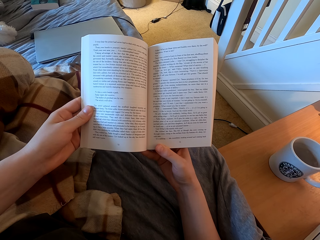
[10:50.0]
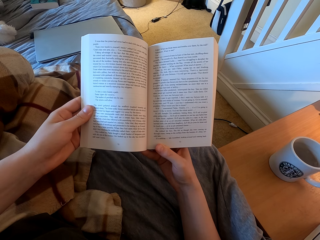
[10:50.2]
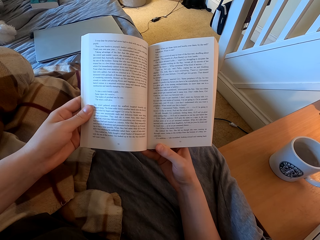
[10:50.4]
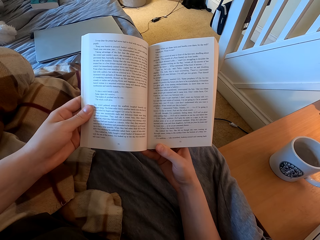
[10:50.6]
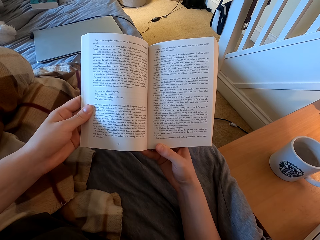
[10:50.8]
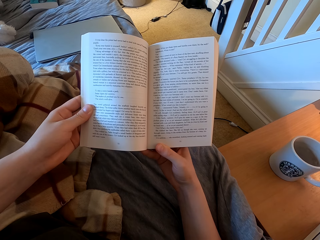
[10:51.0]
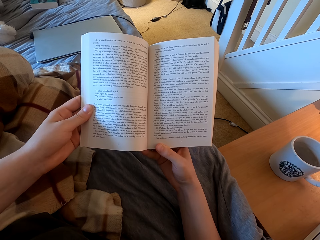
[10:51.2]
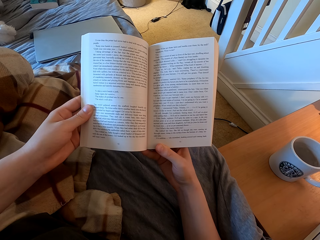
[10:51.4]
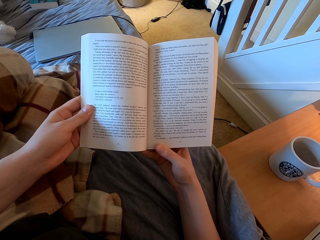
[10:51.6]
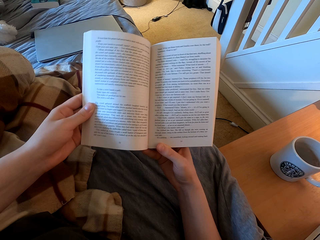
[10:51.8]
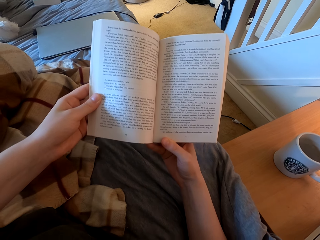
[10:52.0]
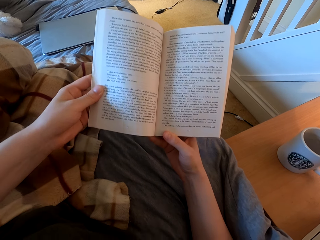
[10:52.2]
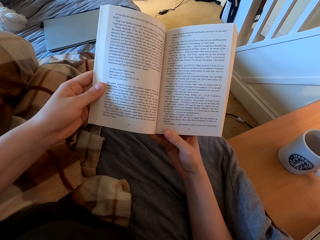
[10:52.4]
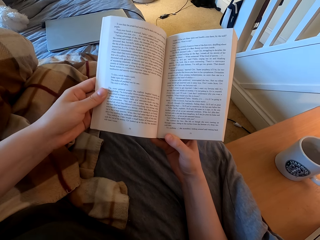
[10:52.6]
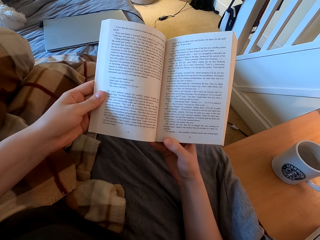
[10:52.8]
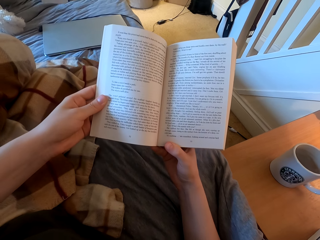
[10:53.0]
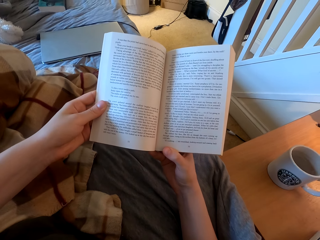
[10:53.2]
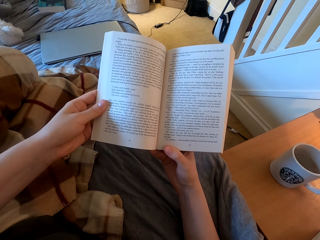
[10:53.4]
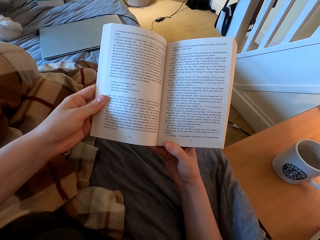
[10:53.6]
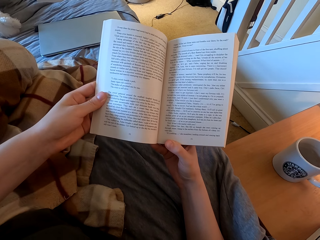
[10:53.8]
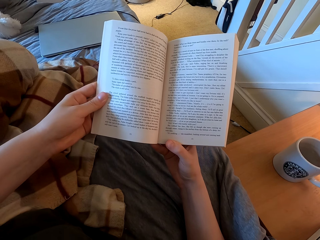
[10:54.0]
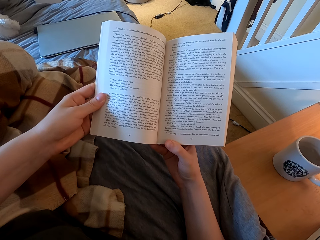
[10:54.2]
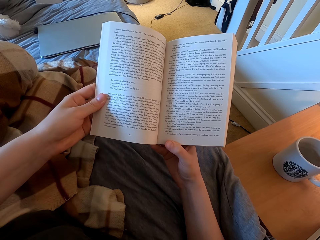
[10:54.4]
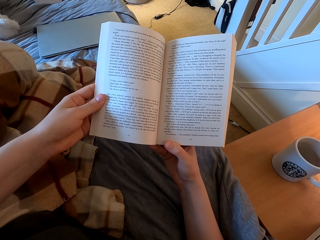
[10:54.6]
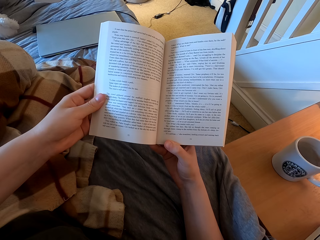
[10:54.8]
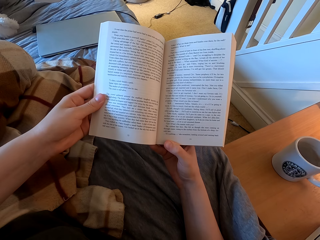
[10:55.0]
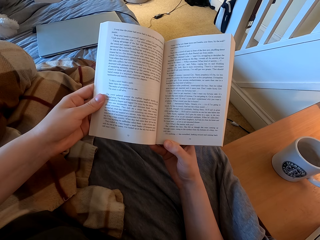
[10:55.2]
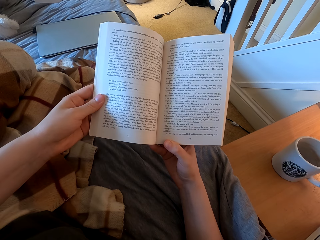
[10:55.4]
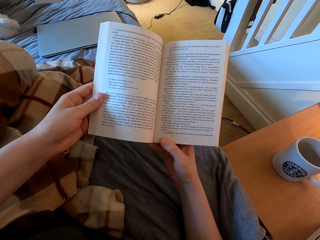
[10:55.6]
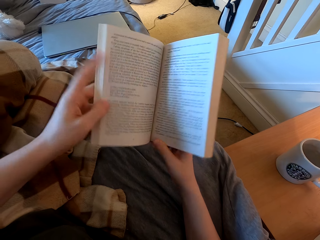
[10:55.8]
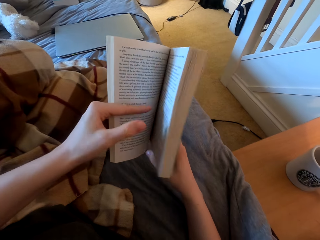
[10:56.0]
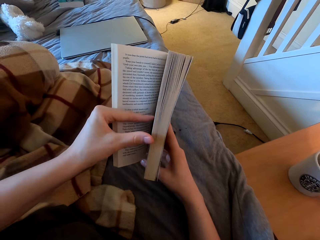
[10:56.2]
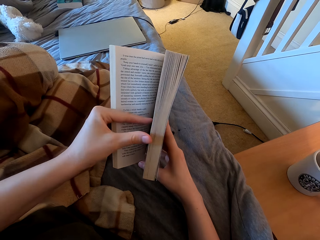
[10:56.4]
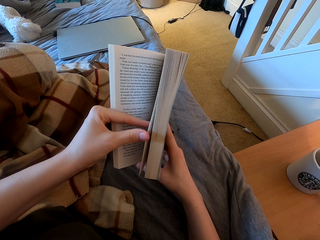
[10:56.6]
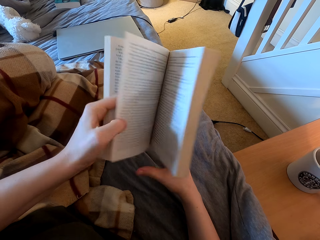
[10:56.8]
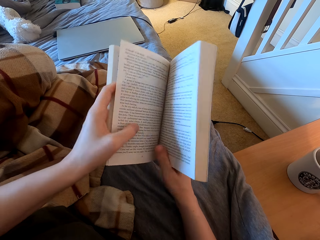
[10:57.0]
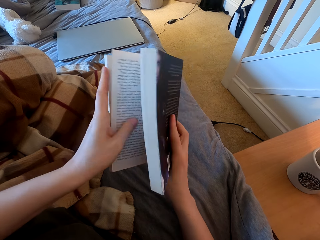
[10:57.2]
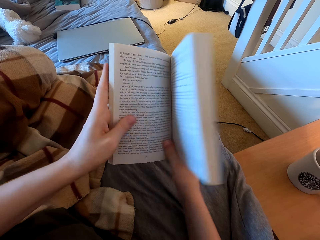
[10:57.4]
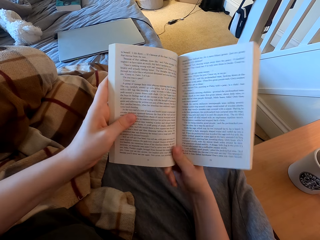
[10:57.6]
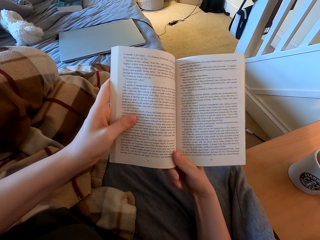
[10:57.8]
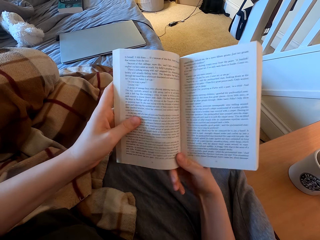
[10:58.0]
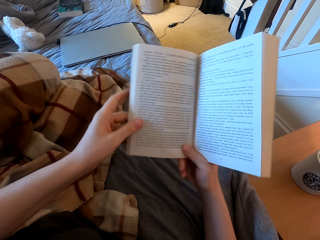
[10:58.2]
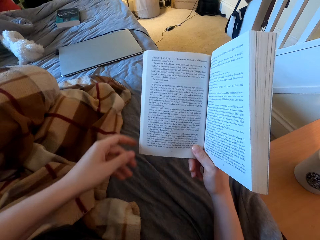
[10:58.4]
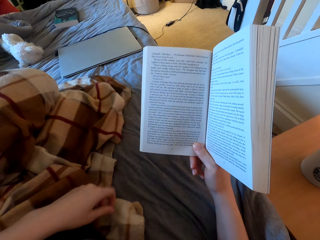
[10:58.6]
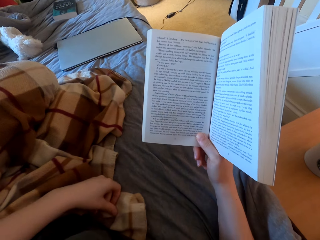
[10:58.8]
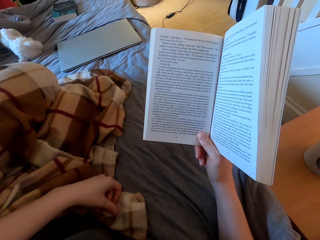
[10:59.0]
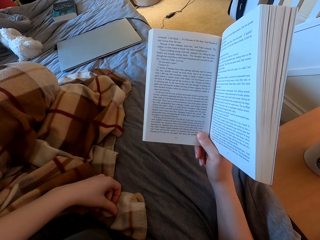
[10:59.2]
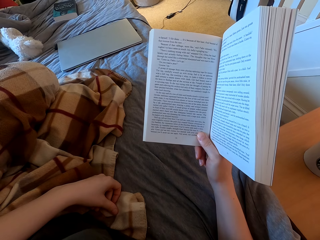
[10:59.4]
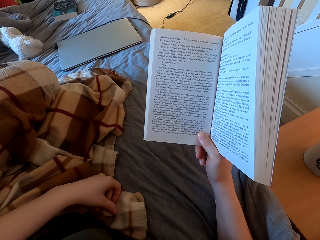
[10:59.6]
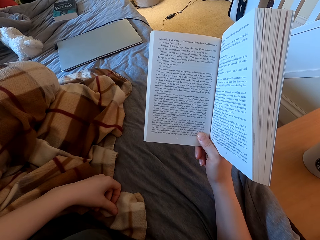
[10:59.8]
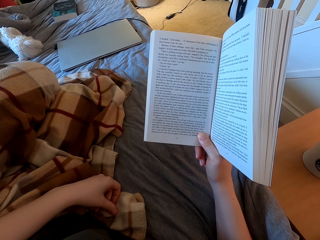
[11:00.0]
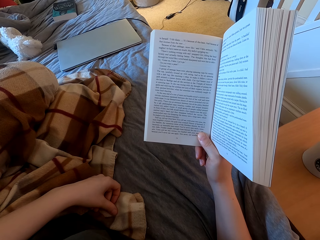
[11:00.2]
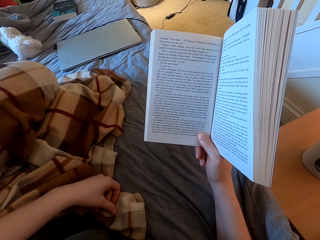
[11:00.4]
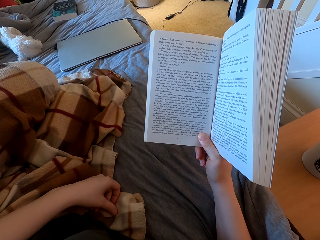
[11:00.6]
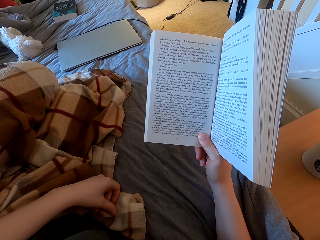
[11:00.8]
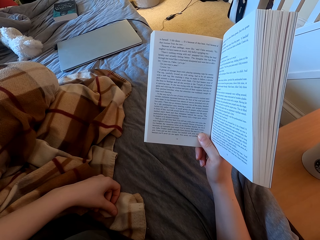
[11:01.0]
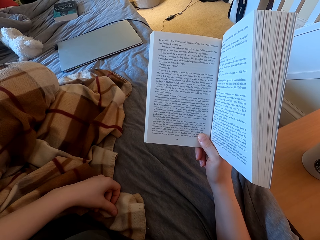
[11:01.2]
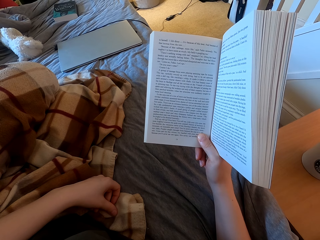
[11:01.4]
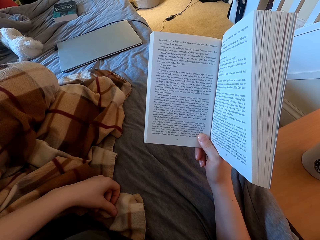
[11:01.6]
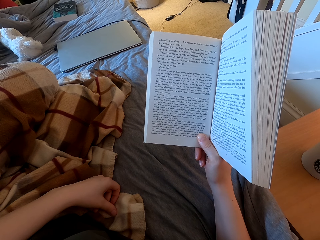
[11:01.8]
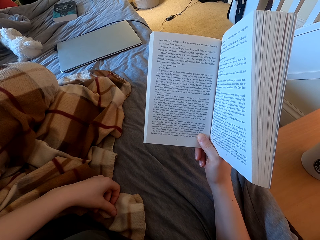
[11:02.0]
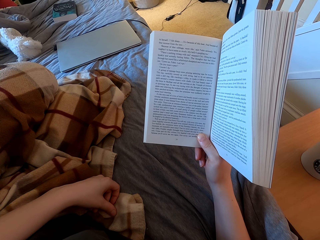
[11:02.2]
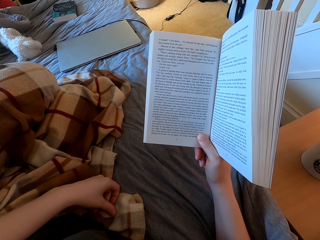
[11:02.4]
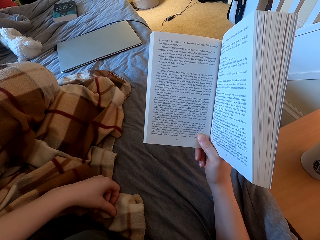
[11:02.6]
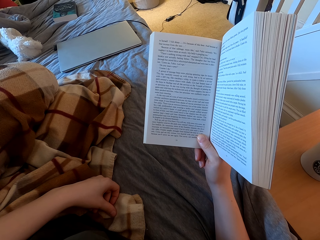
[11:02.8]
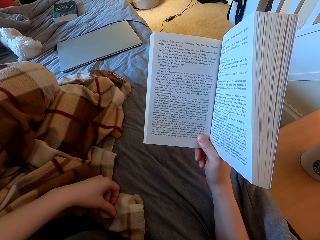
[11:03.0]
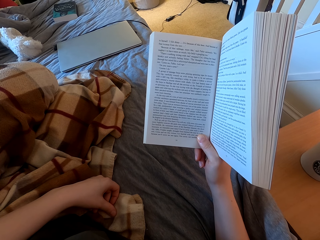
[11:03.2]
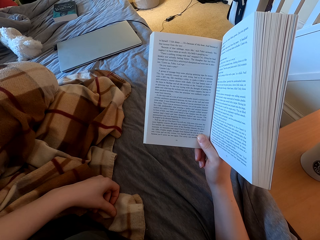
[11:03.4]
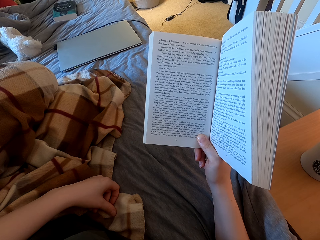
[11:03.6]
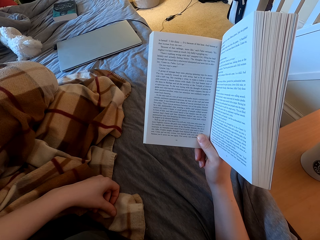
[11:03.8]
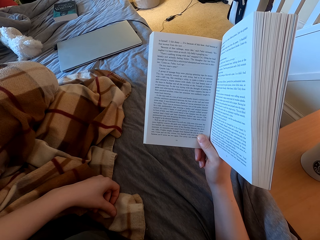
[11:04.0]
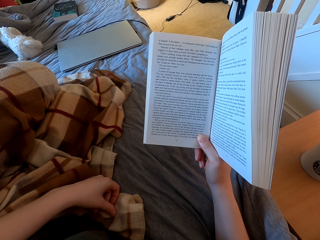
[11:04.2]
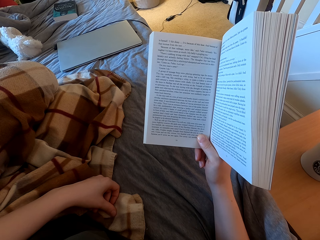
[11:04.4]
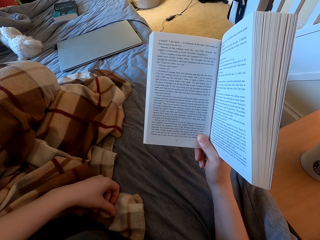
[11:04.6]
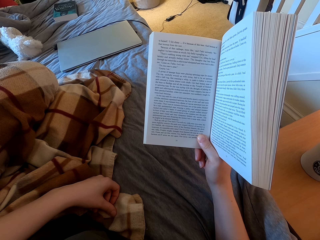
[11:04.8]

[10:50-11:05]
The camera wearer lifts up the book. They read the book. They turn to the next page of the book. They read the book. They lift up the book. They read the book.

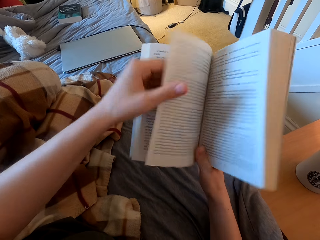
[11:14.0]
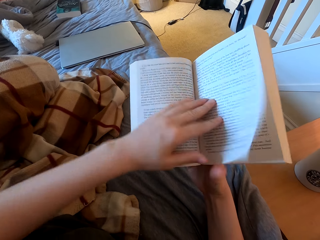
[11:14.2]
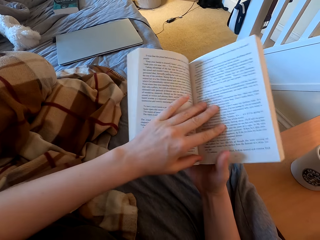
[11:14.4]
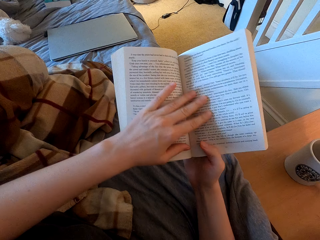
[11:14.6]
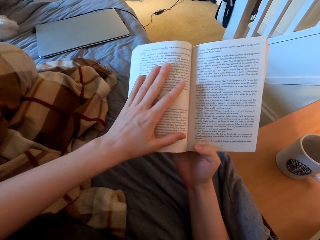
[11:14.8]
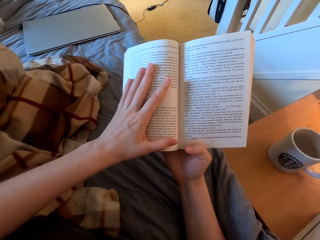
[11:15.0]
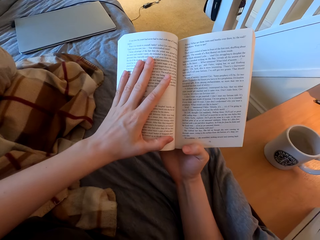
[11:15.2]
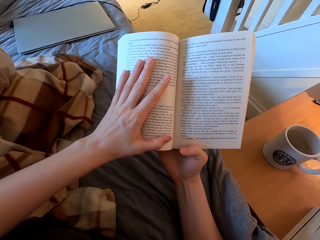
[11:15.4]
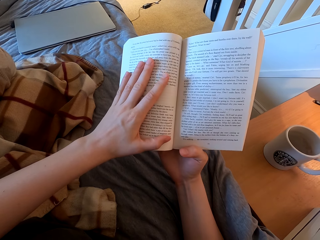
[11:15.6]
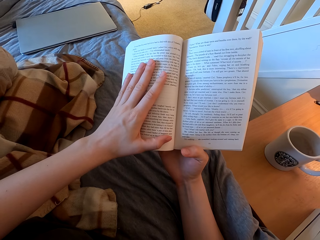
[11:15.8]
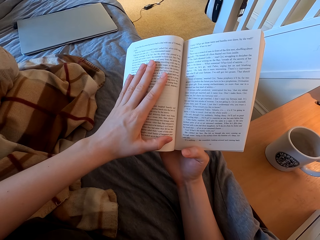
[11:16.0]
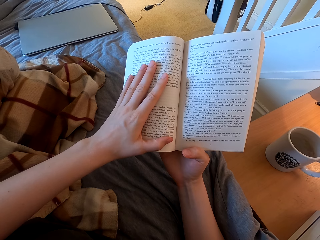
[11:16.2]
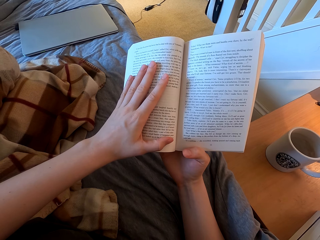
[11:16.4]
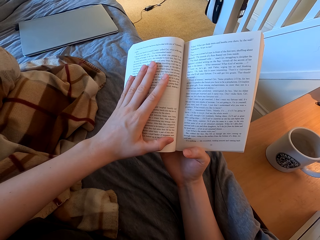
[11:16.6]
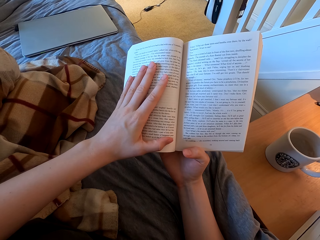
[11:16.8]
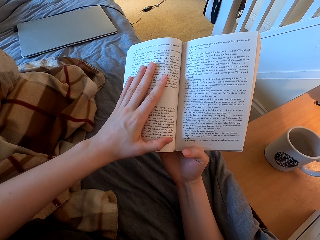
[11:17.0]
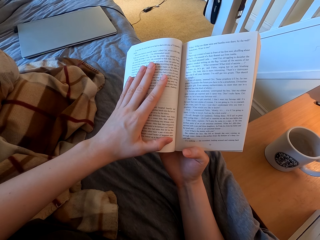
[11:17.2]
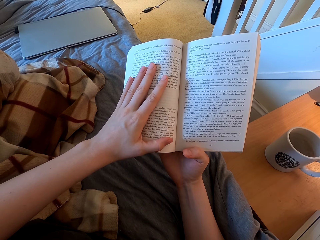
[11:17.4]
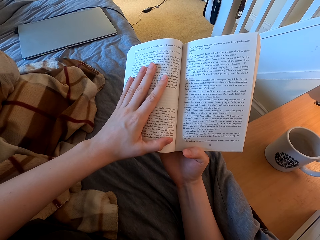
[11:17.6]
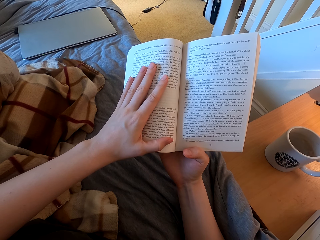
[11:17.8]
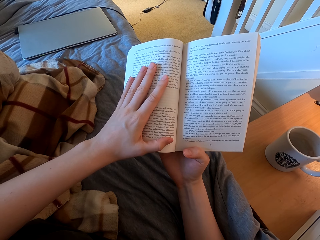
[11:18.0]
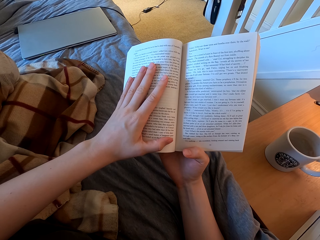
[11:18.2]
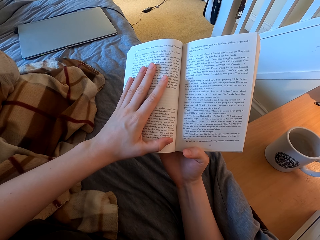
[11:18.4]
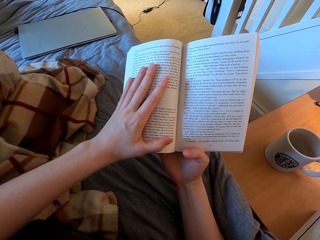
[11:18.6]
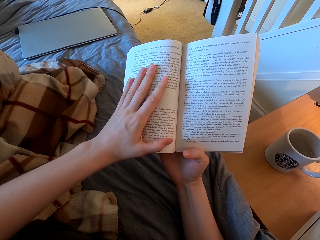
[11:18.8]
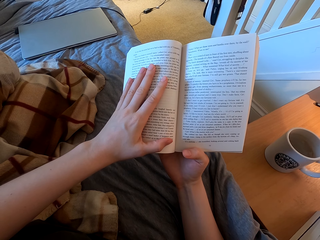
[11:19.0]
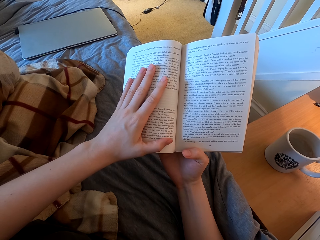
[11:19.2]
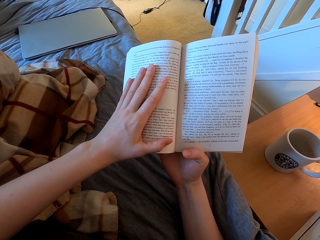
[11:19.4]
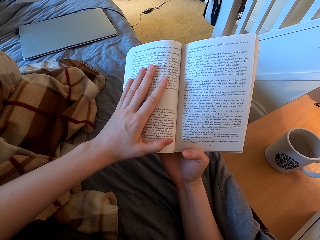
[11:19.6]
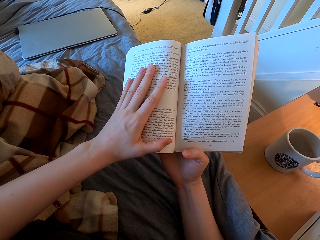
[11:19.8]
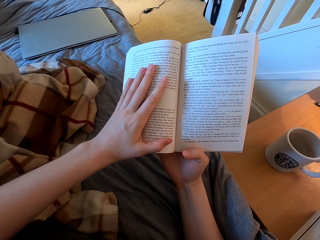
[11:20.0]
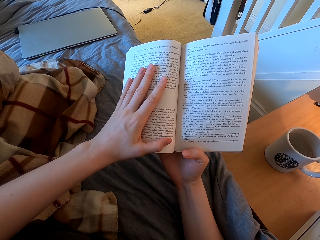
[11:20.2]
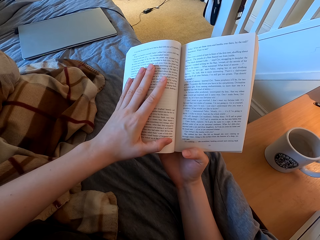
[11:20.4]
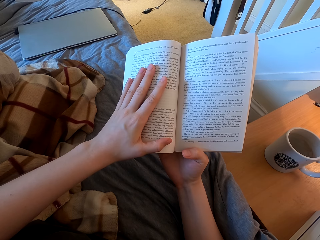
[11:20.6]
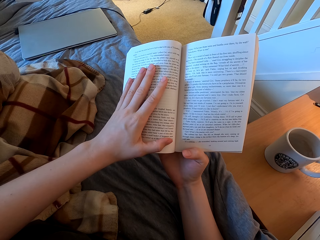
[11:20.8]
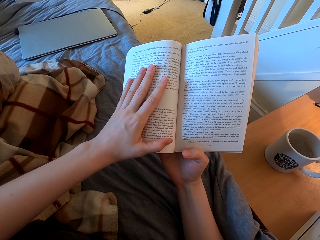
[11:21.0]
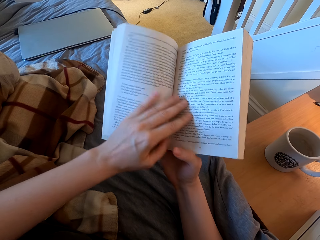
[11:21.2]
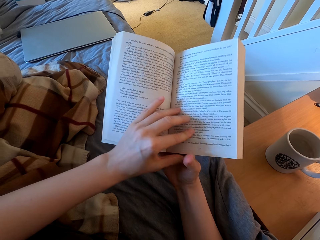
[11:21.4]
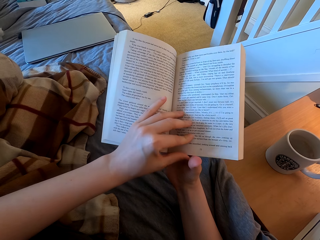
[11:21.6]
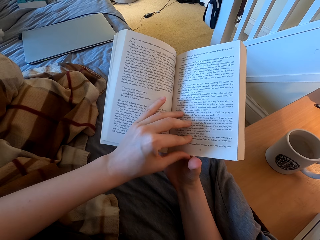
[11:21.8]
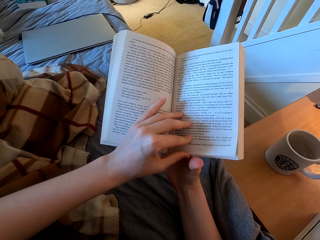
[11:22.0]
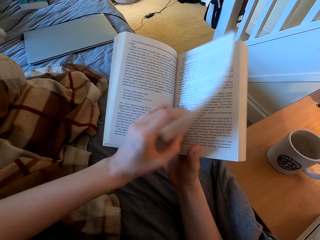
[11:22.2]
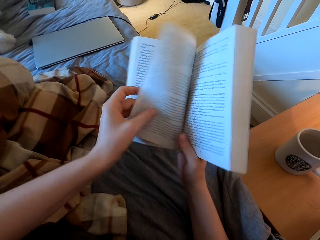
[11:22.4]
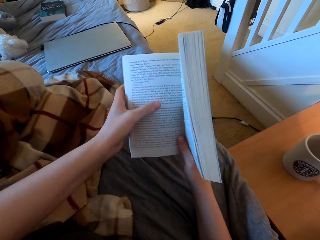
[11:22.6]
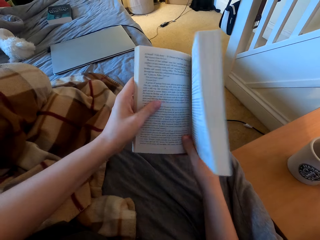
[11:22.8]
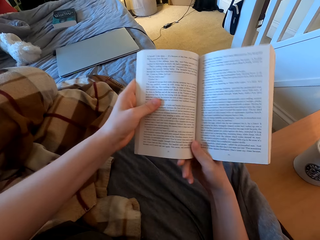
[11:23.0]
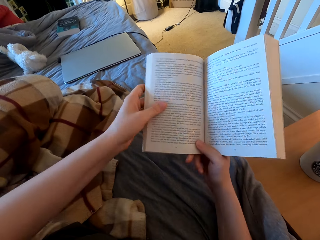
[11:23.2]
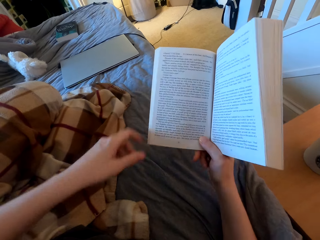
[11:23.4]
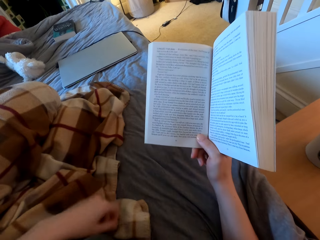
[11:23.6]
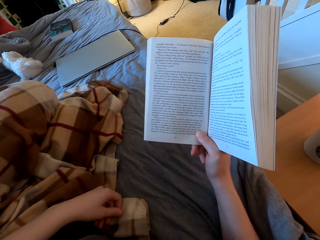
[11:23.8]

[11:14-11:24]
The camera wearer turns to the previous page of a book. They read the book. They open the page.
